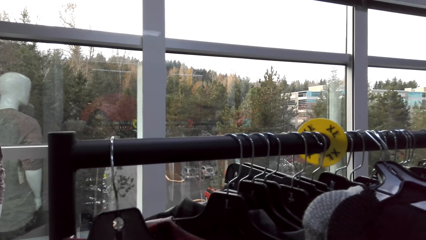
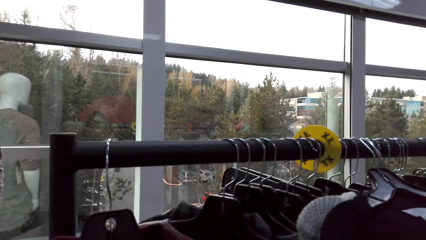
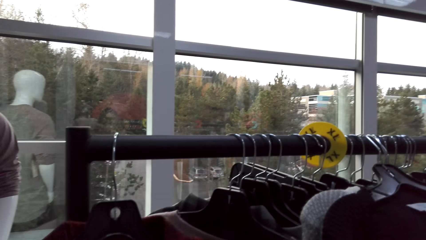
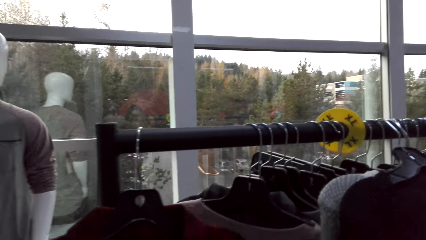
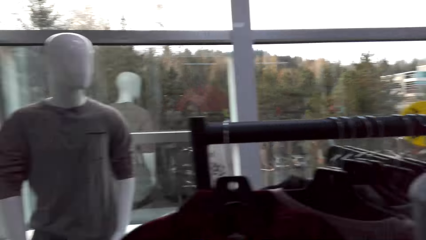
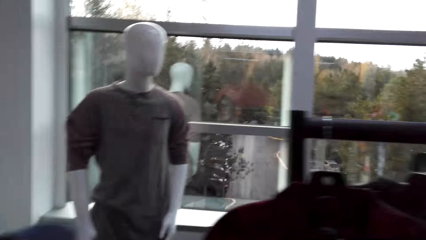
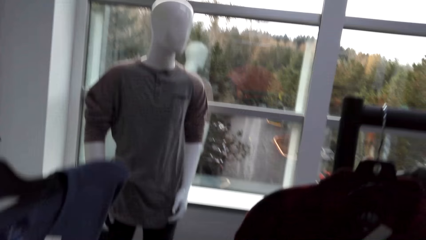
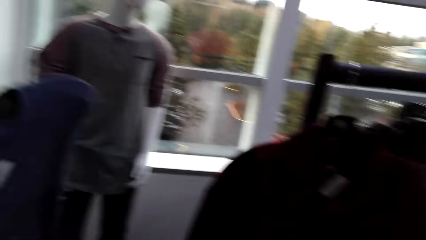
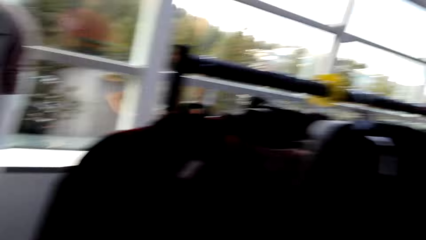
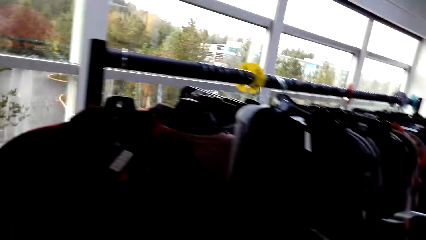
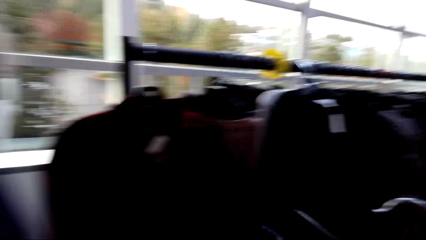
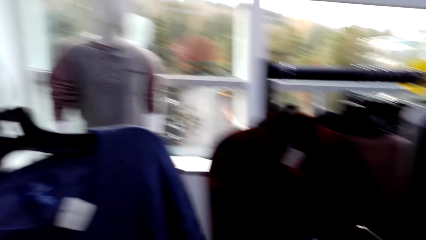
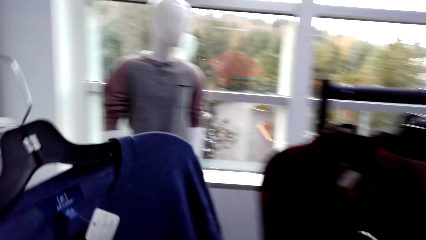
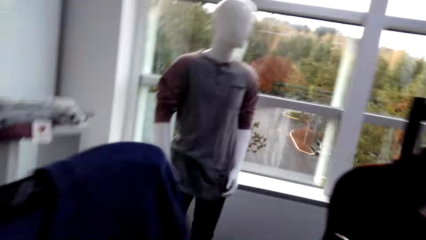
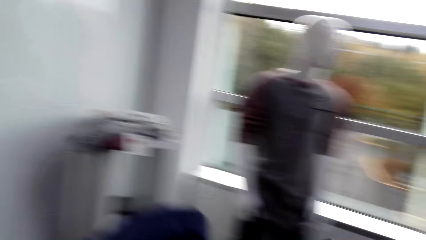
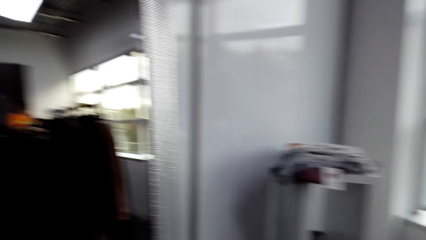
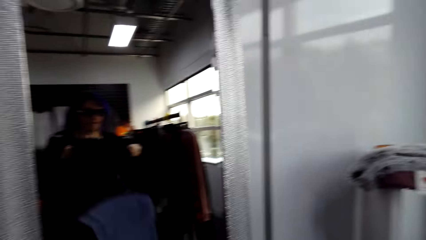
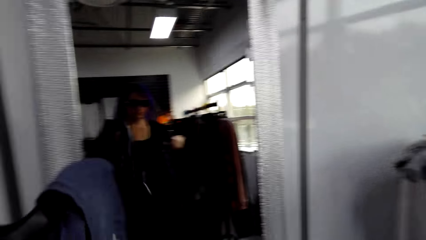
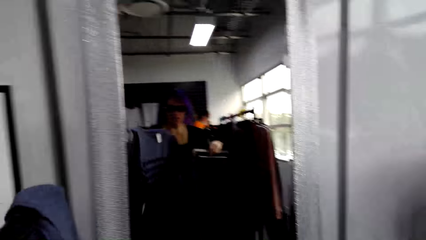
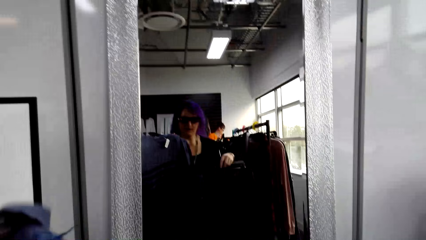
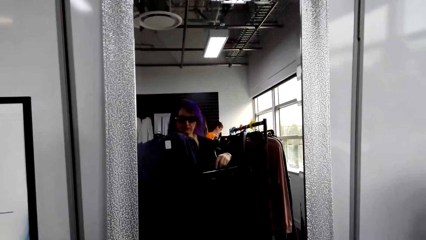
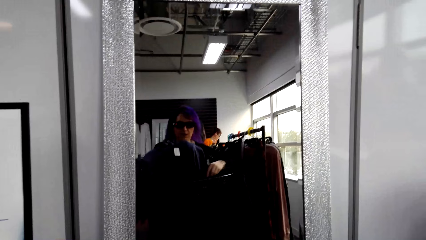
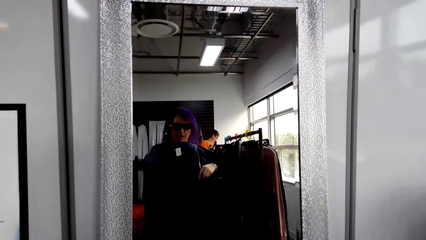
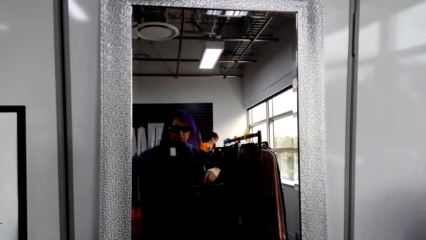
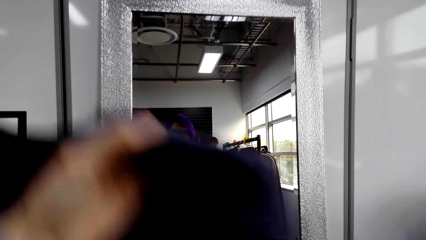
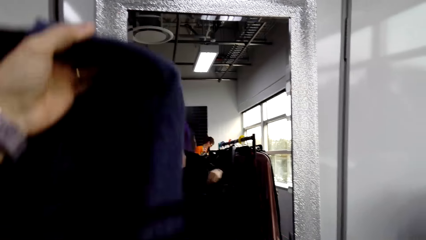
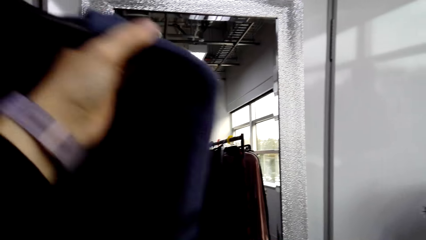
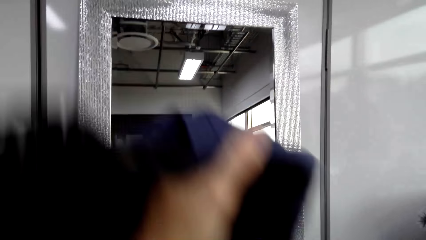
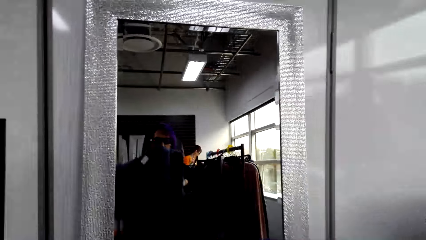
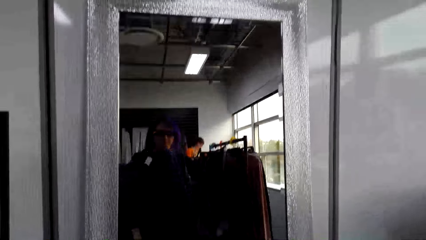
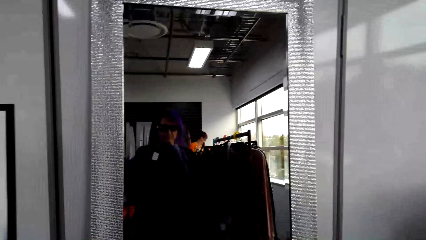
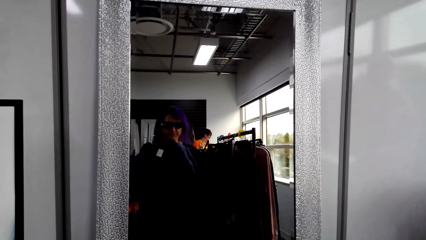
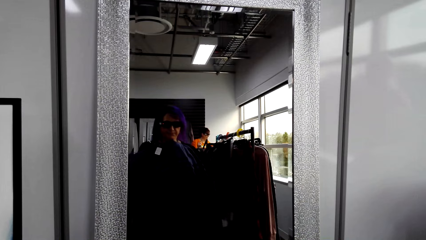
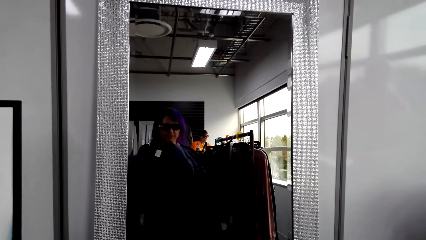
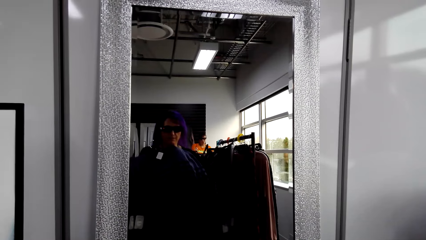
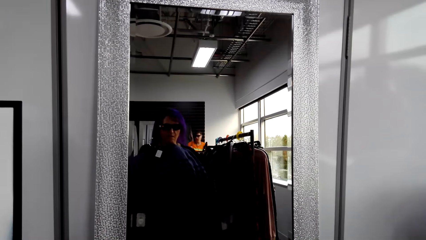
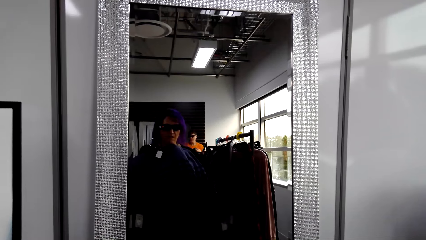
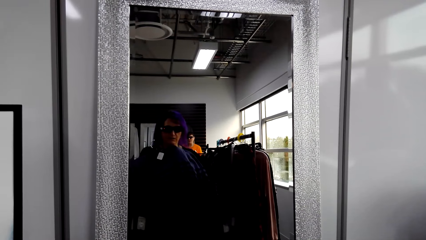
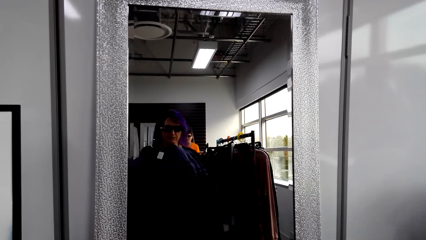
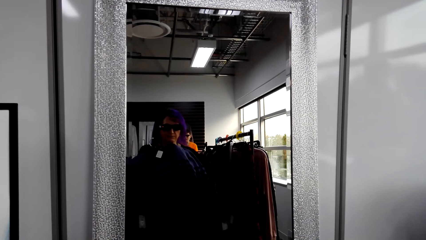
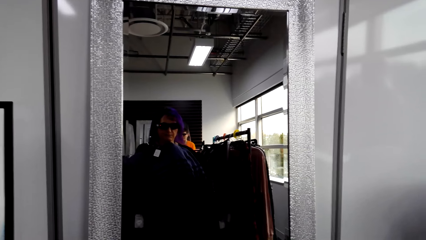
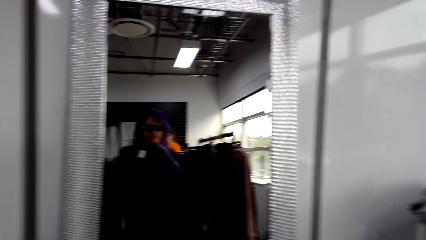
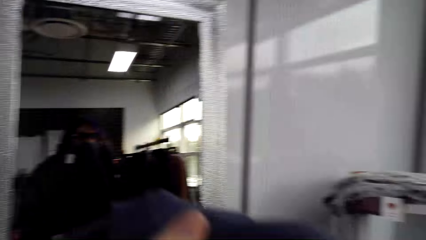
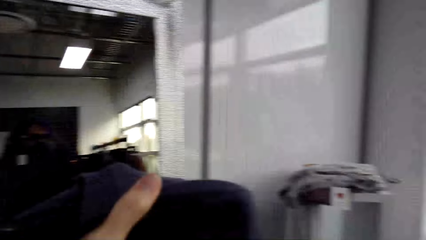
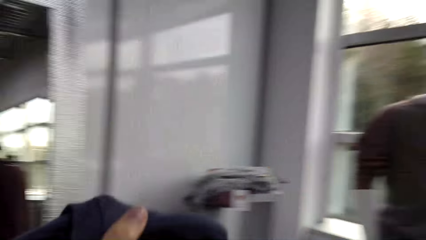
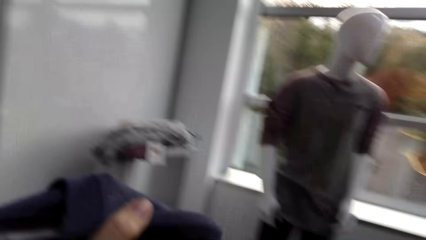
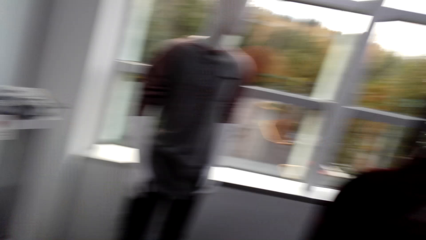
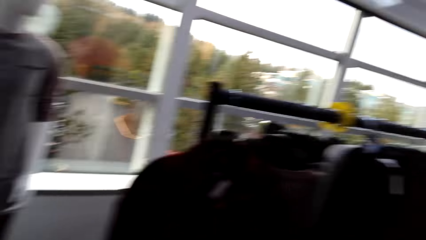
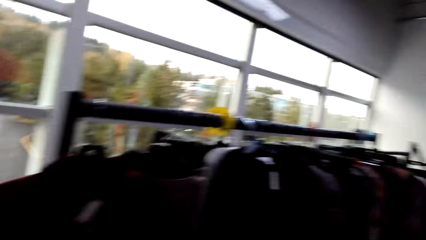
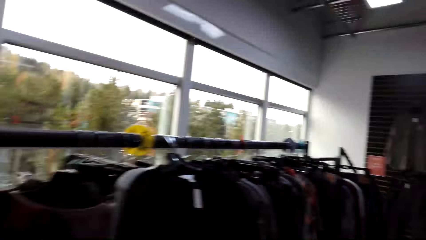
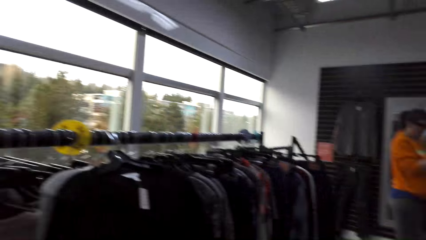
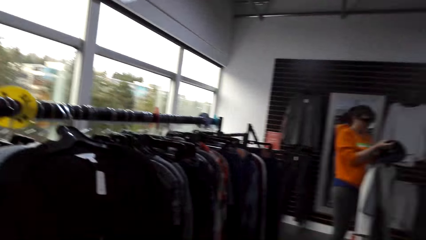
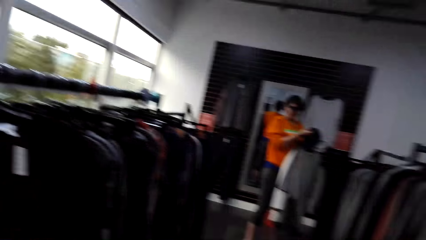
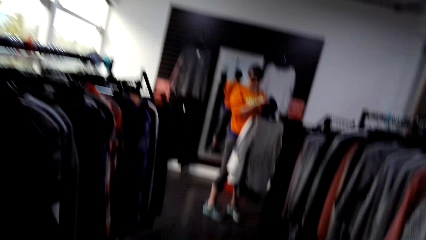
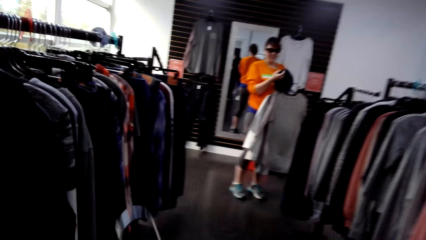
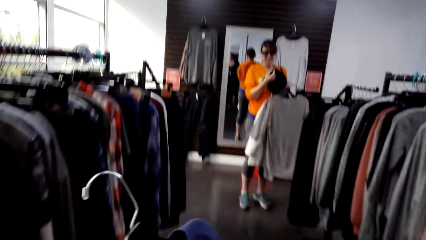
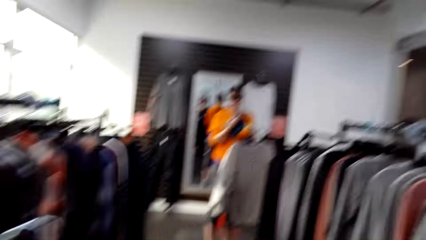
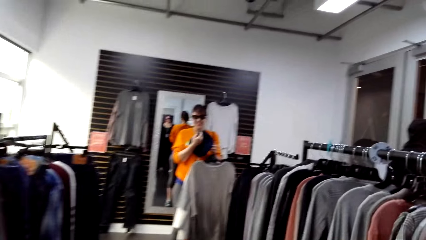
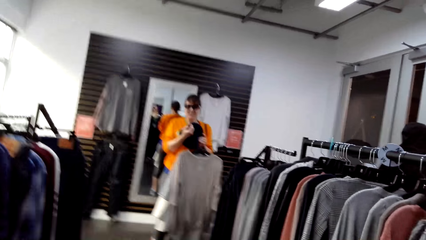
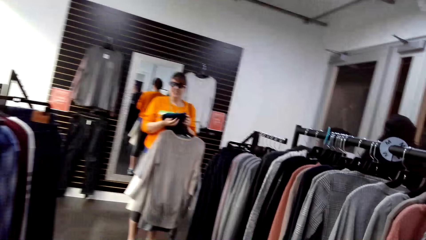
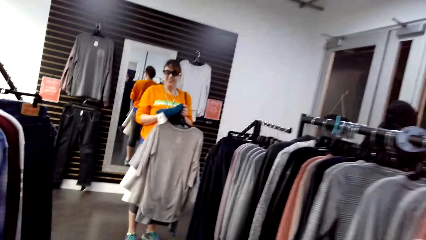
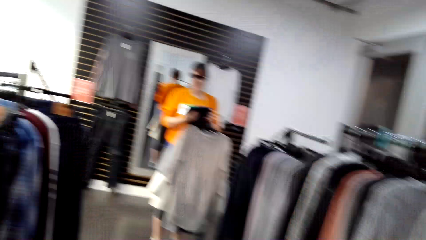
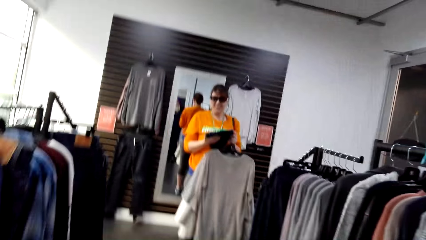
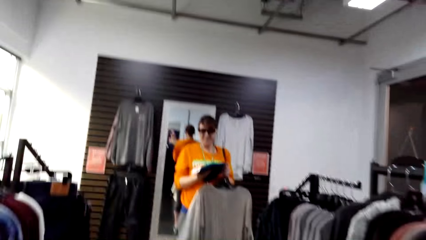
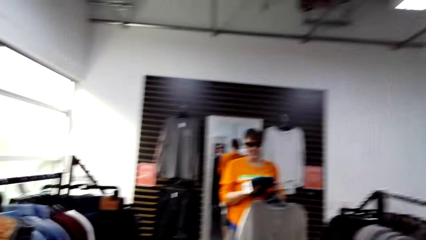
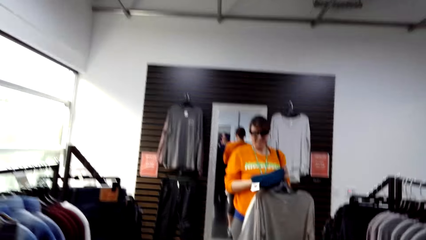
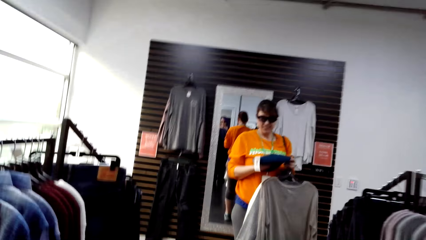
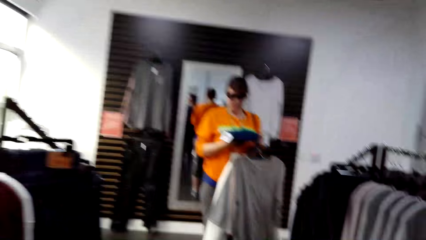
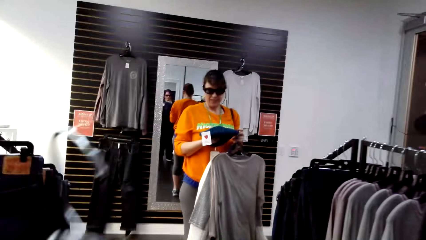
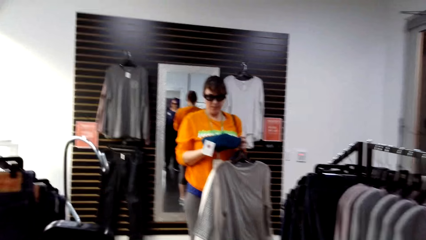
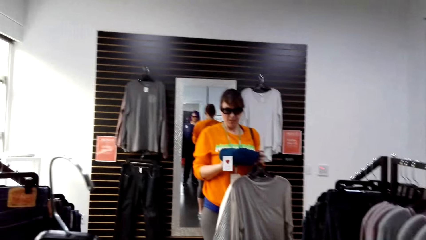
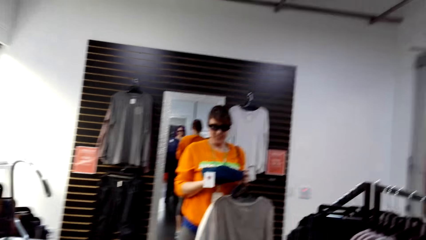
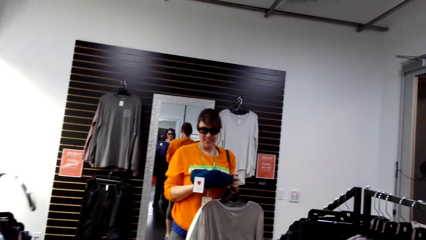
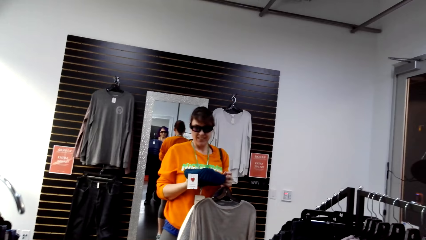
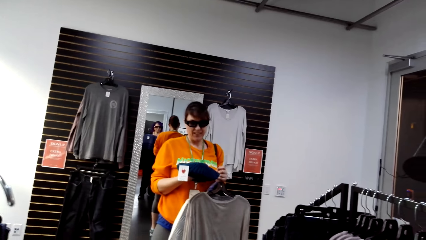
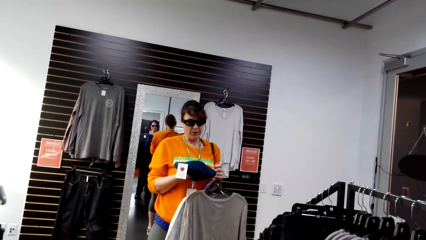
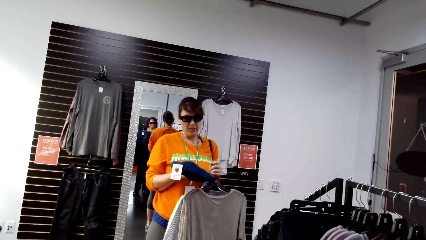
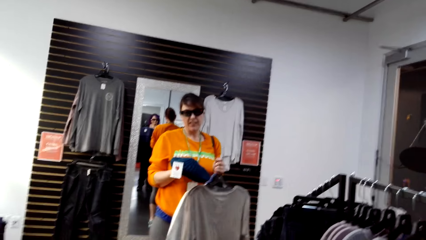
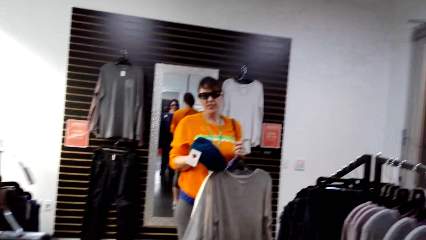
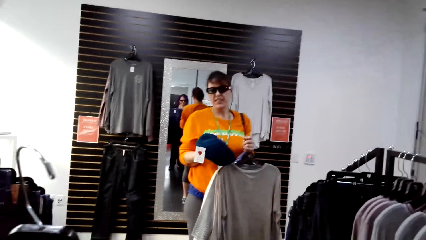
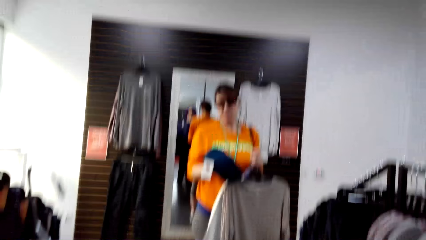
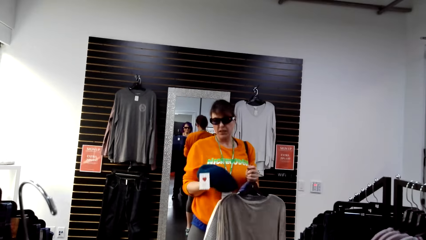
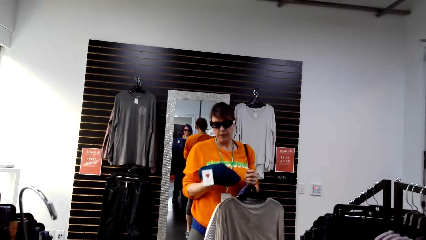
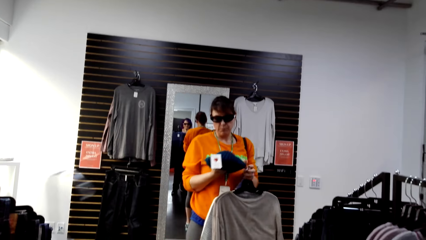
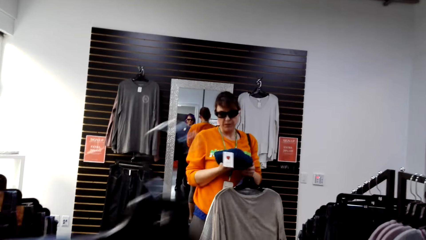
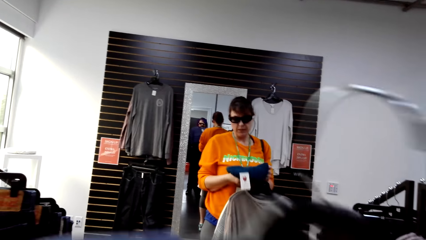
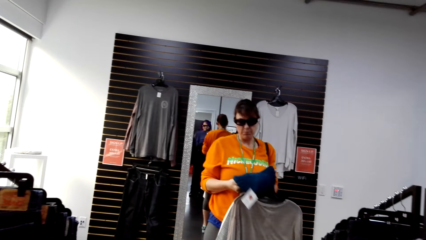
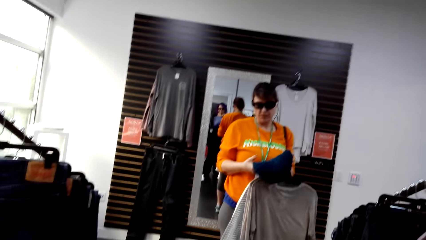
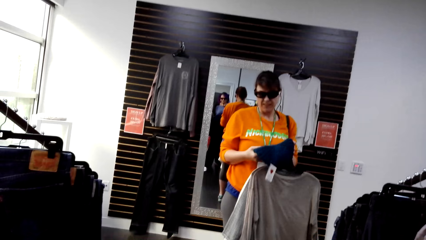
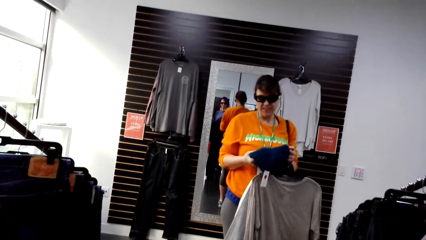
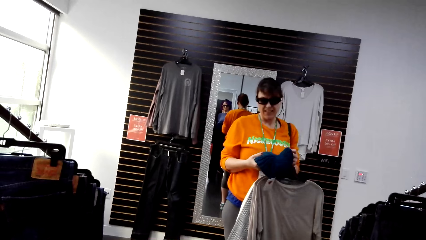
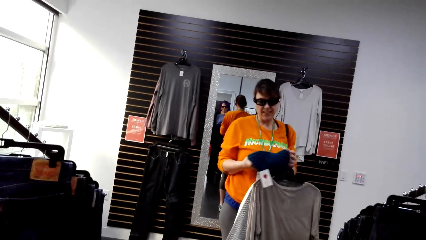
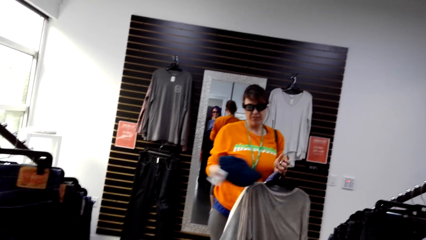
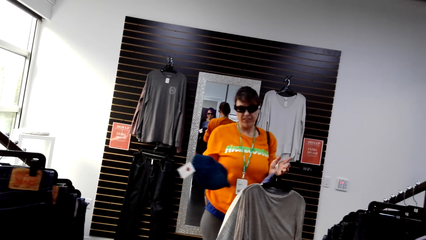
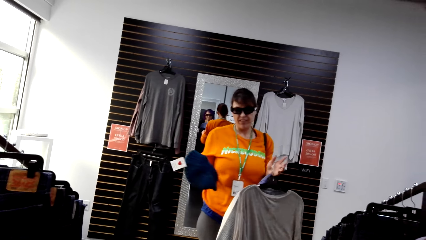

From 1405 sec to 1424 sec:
The camera wearer picks up clothes. They adjust a sweater. They turn towards the mirror. They view the sweater. They hold the clothes. They look around in the clothes shop. They walk towards a woman. The woman adjusts a hat. The camera wearer adjusts the sweater. The woman looks at the hat.
